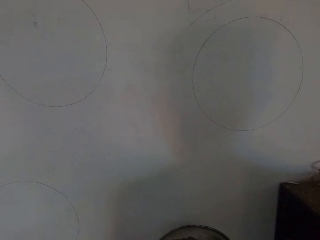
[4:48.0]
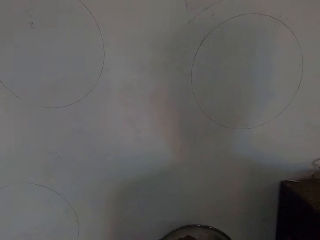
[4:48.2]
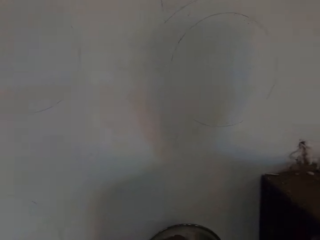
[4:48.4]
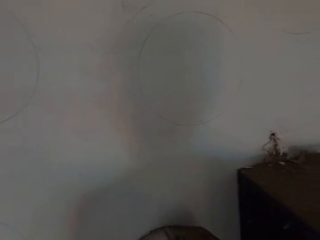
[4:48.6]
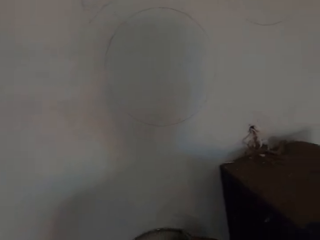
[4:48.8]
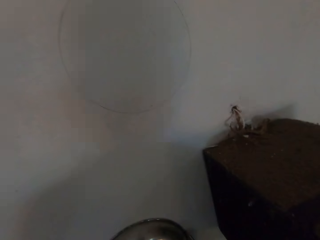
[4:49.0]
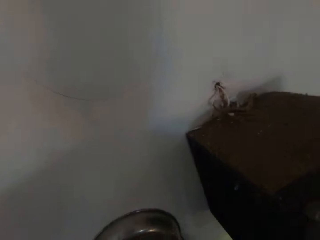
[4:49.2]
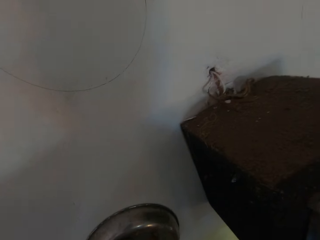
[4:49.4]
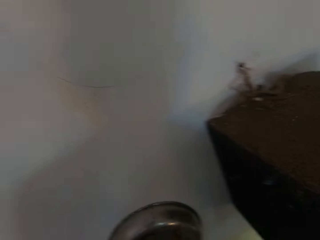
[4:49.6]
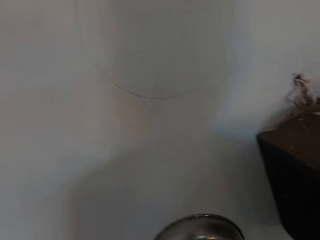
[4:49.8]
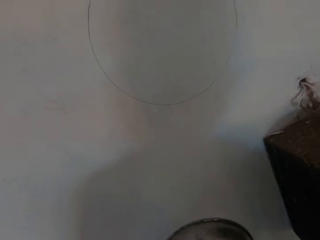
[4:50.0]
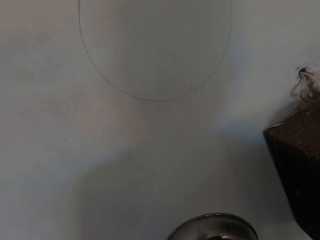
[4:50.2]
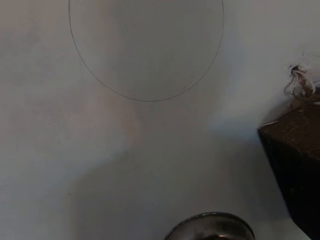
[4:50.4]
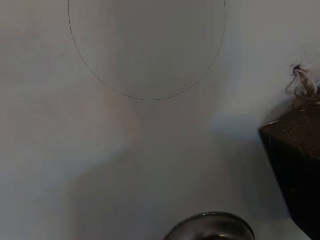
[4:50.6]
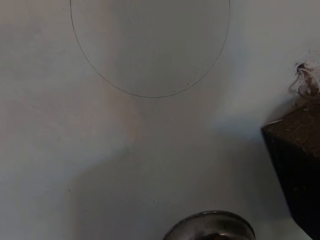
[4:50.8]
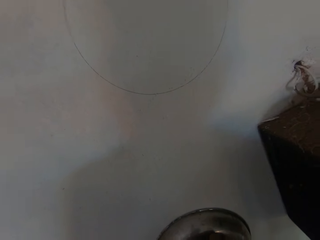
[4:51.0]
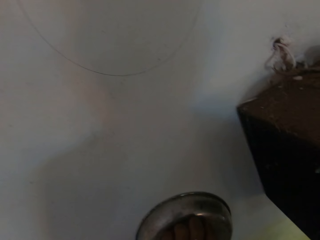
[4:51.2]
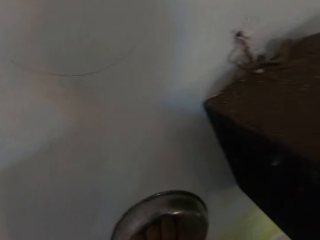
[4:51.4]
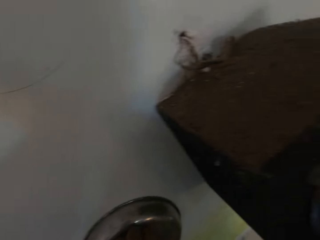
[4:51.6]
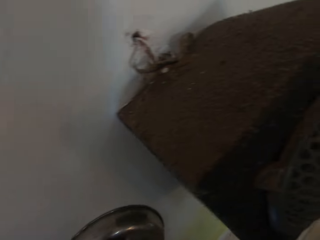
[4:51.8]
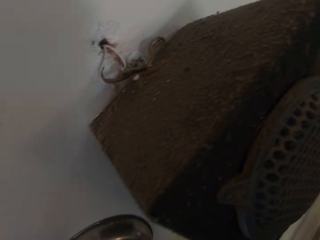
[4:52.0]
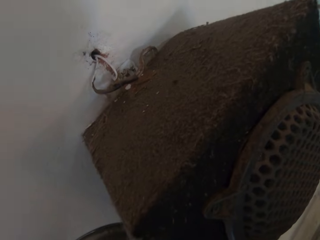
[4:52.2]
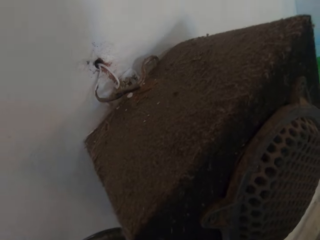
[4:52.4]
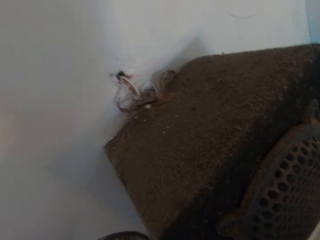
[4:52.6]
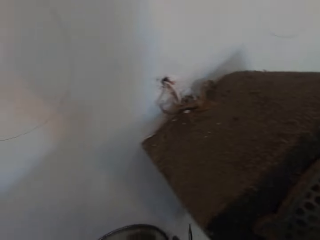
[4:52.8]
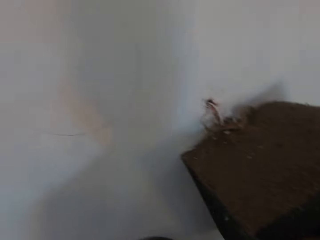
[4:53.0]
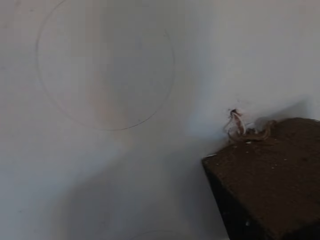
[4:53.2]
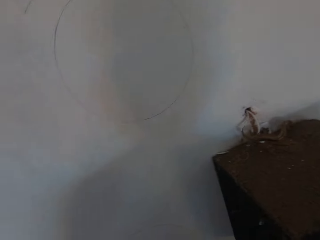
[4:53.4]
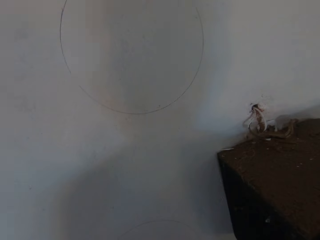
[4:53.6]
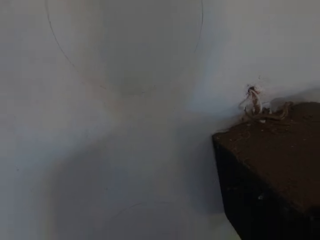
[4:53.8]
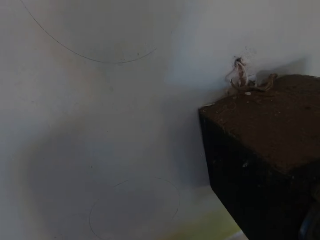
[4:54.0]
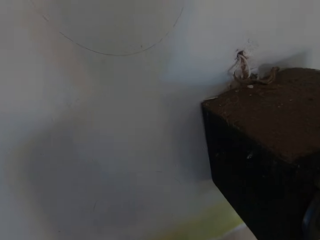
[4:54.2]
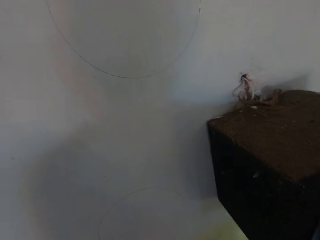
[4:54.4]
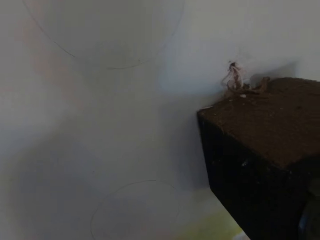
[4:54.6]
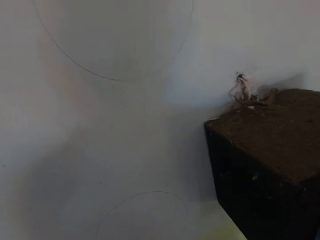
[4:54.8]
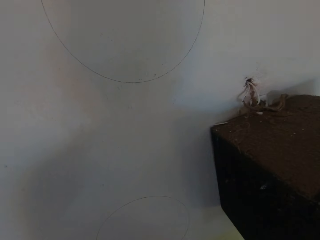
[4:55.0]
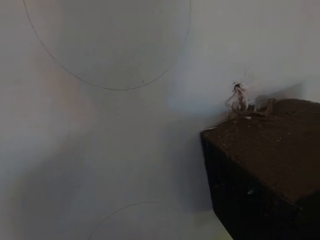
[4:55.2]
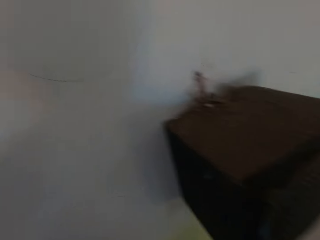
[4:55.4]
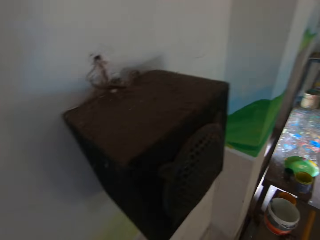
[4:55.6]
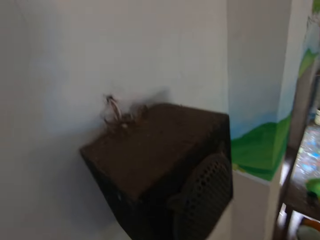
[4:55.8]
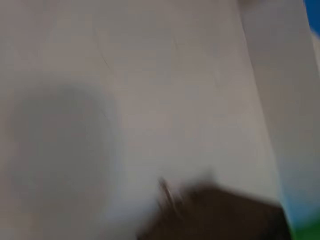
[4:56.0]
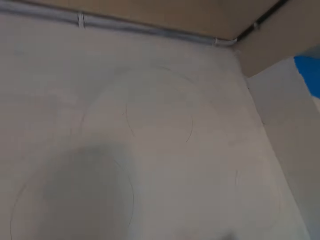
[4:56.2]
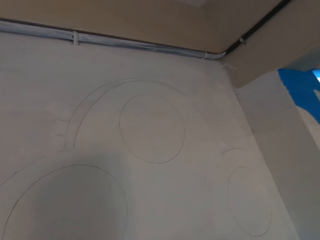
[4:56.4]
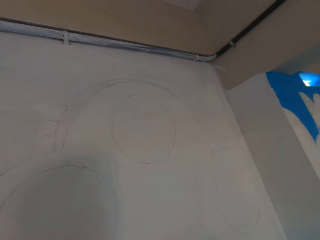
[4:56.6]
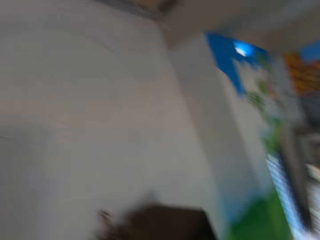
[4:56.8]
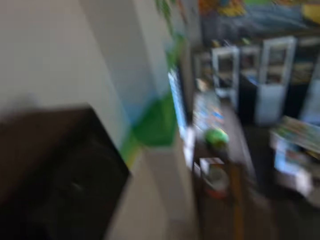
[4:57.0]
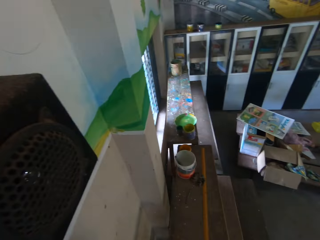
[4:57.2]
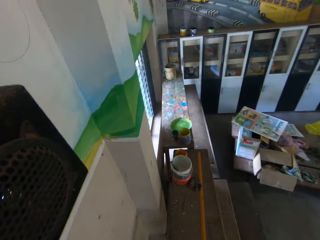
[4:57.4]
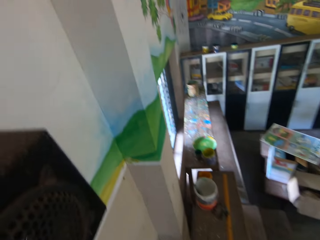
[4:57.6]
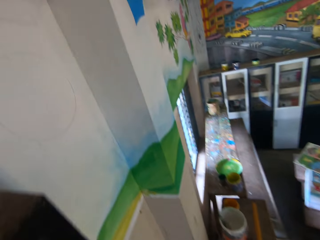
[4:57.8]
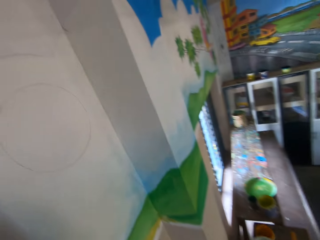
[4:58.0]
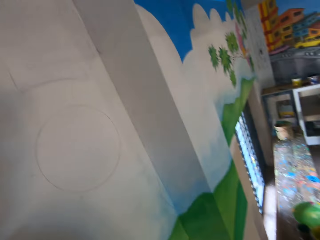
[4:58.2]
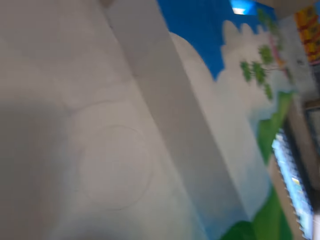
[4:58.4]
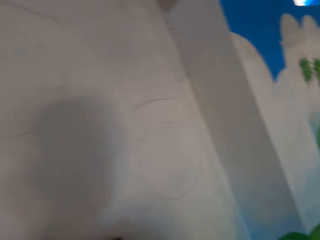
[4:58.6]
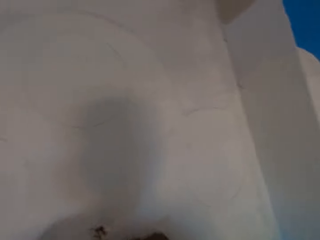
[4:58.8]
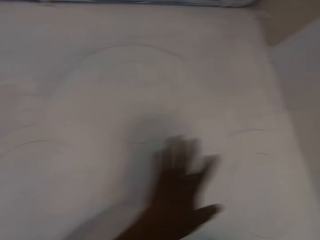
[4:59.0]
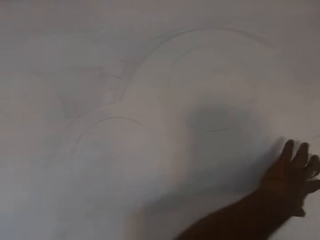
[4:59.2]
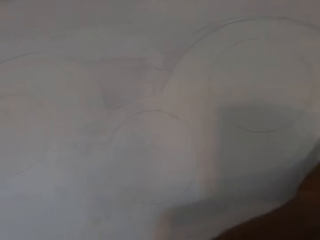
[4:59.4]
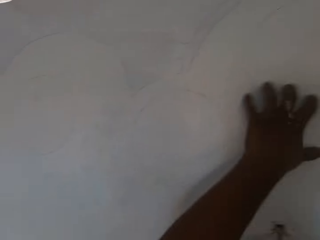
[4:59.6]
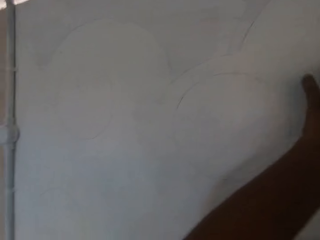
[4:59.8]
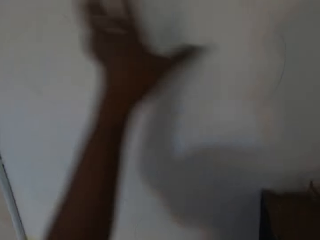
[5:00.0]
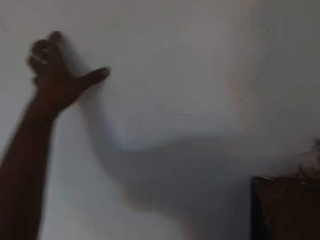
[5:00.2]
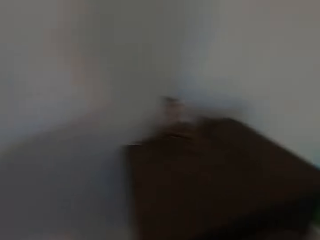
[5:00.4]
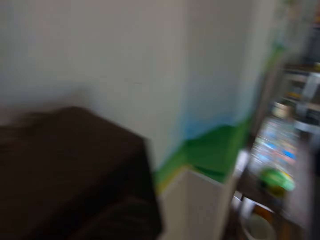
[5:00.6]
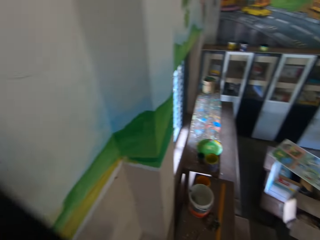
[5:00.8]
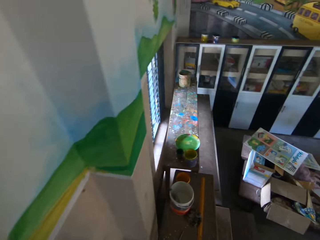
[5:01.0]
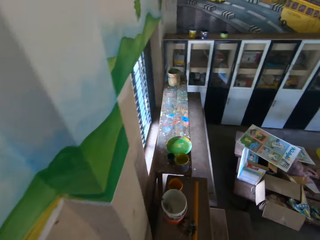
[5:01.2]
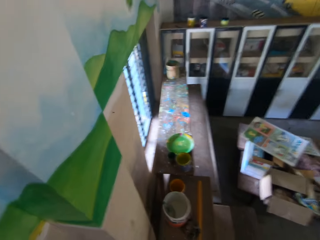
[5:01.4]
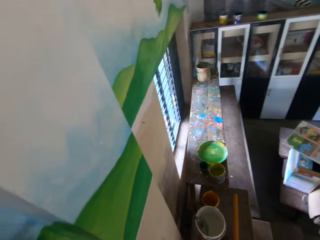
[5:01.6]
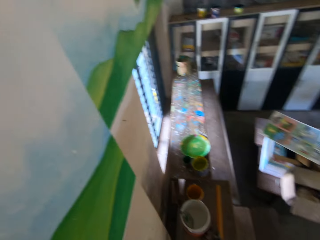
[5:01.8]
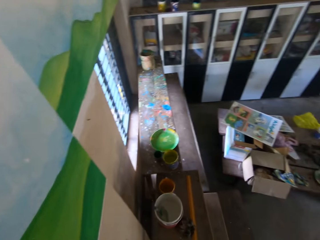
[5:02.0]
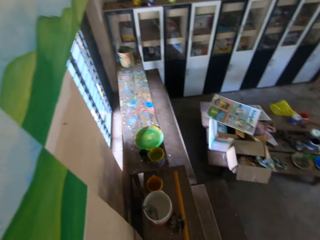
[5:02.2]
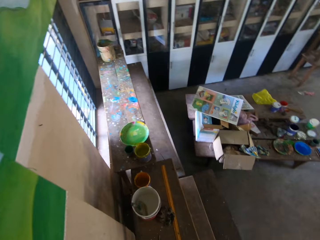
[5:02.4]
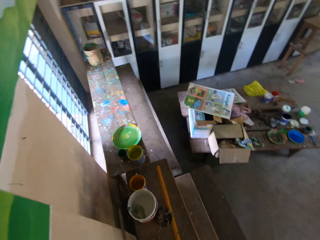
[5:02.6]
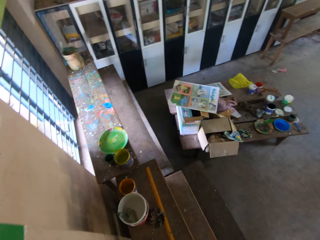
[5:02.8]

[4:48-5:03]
The camera wearer draws on the wall with a pencil in his right hand. He lifts the bowl from the wall with his hands. He touches the wall with his left hand.

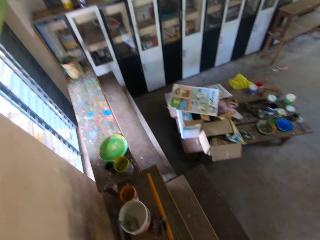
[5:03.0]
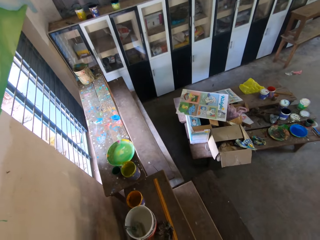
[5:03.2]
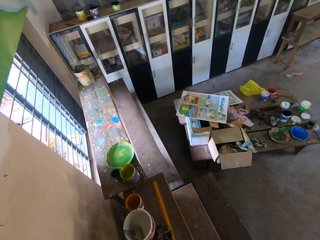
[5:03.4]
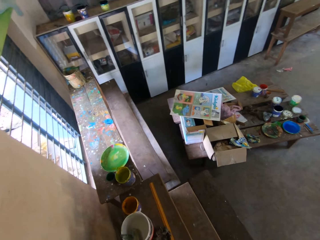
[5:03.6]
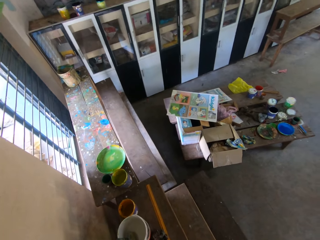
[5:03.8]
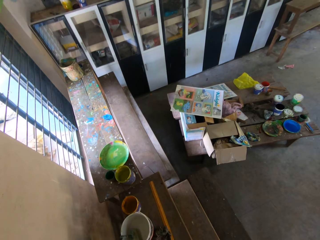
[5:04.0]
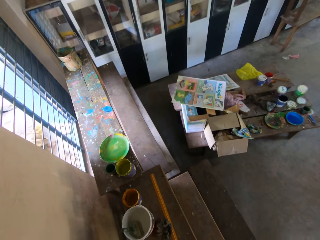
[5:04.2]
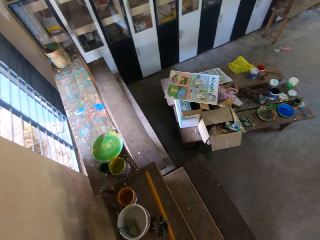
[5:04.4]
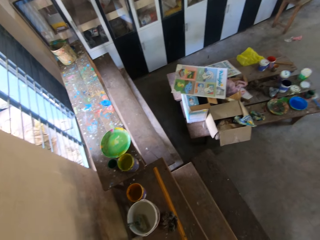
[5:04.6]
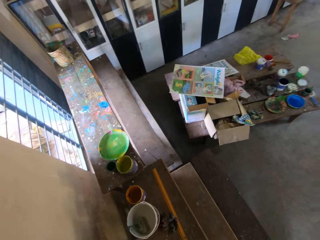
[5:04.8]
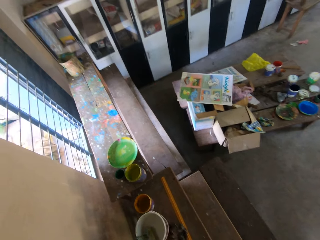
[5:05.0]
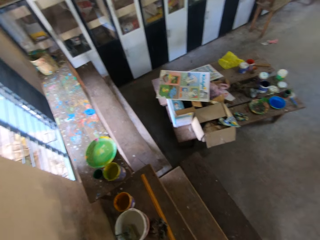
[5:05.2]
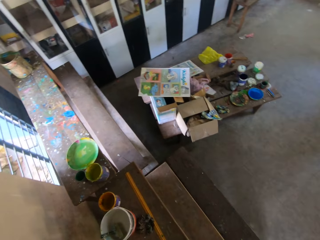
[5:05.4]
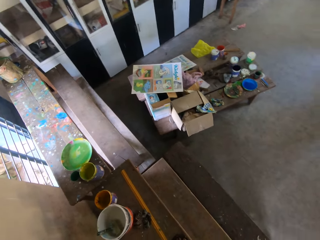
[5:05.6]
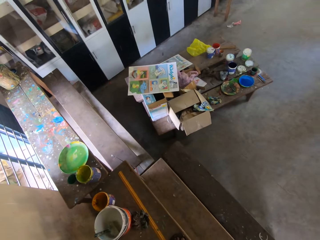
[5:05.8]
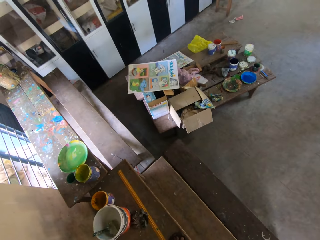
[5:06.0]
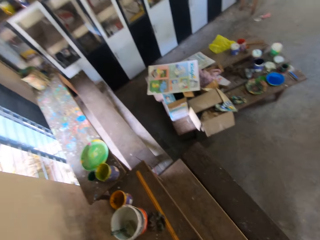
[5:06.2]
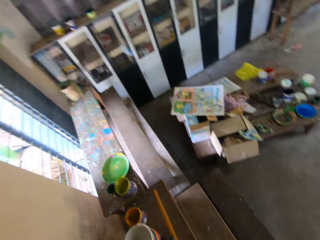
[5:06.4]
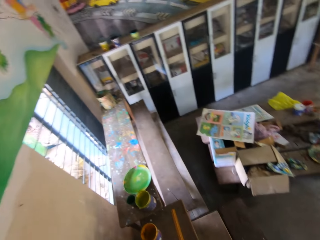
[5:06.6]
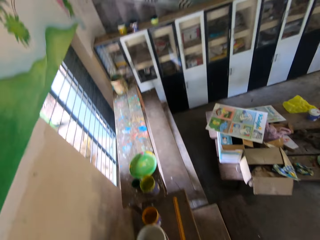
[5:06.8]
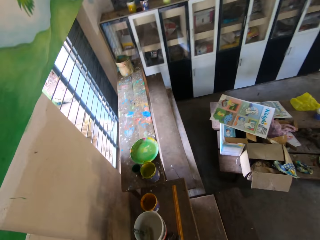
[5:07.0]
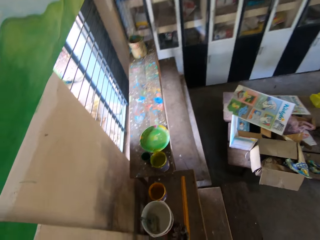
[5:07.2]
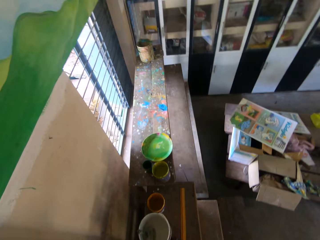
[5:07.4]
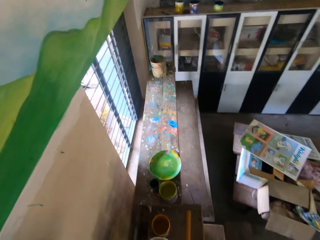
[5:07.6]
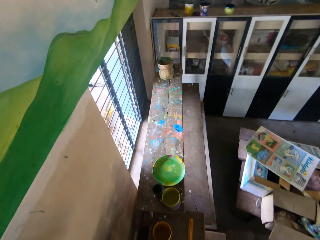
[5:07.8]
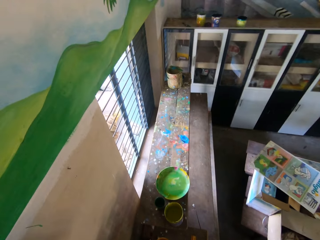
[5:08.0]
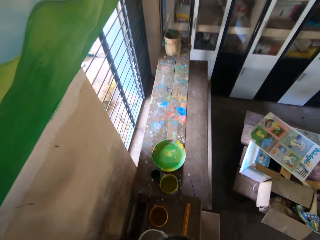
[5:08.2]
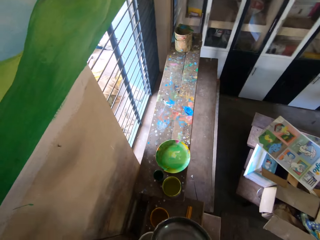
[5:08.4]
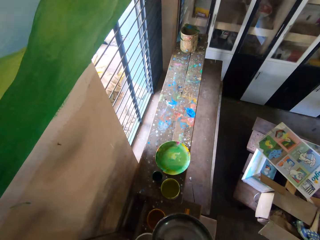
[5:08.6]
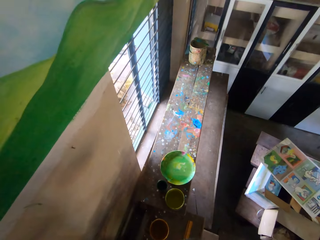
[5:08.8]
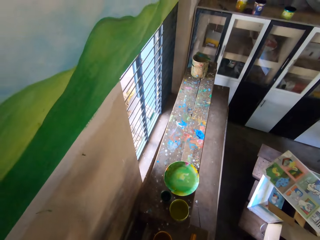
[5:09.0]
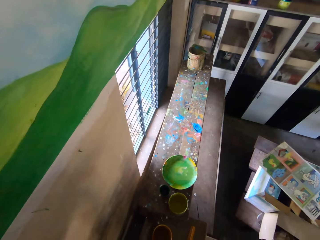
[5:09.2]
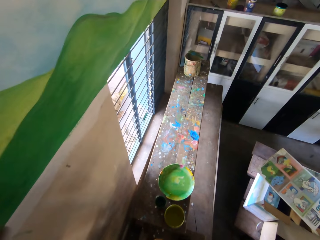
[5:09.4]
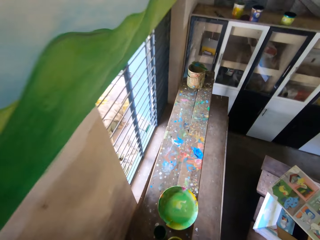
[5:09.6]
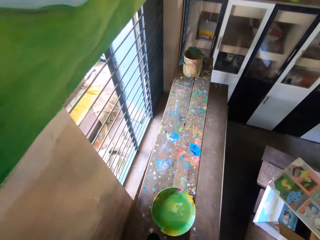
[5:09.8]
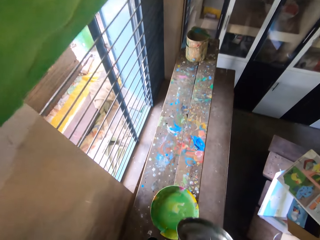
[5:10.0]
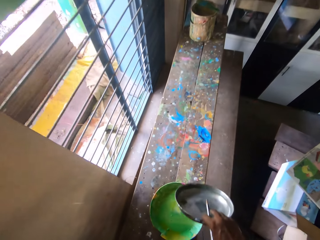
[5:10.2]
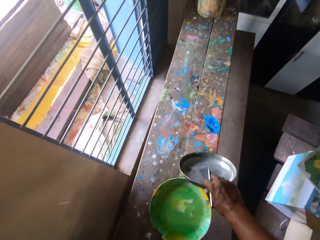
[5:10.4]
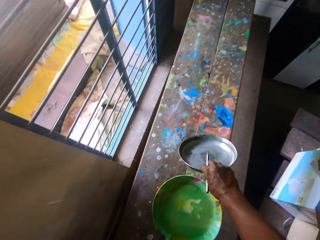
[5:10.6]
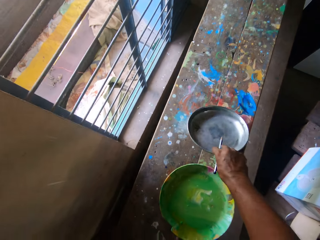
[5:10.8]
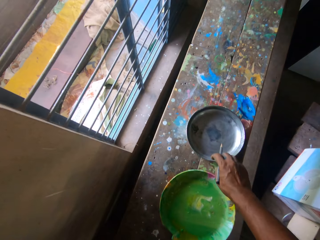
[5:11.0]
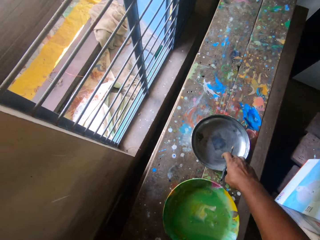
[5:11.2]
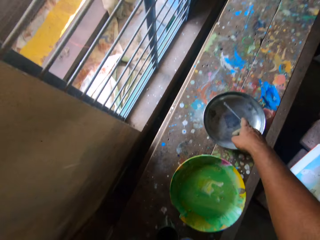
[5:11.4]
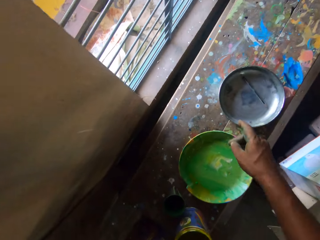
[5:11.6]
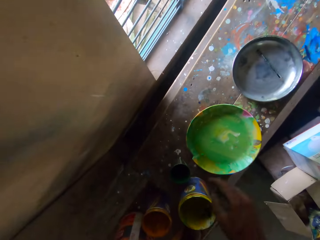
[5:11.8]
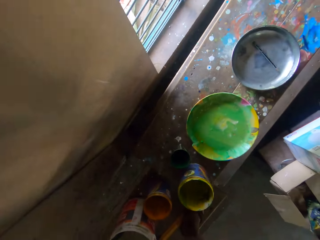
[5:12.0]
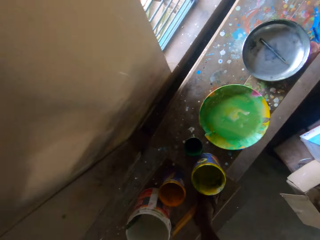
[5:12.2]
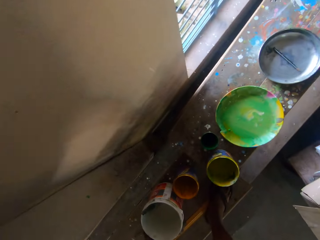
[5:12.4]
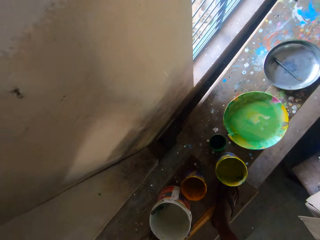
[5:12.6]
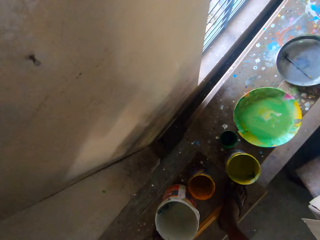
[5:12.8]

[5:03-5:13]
The camera wearer drops the bowl on a table with his right hand. He drops the pencil in the bowl with his right hand.
